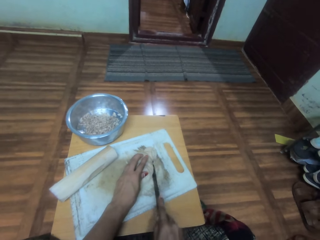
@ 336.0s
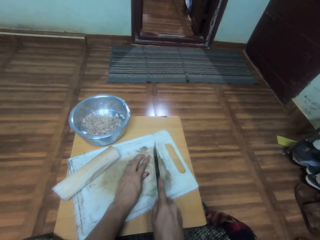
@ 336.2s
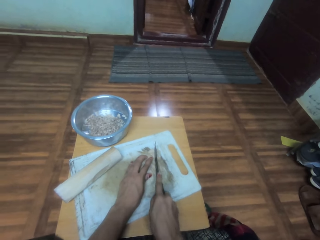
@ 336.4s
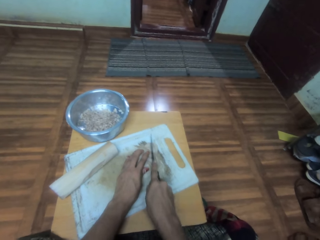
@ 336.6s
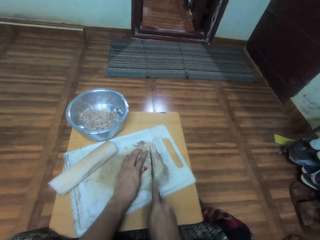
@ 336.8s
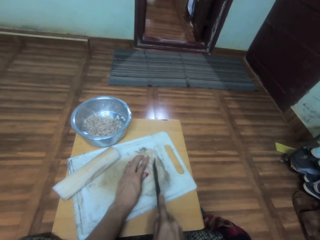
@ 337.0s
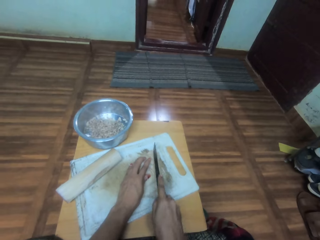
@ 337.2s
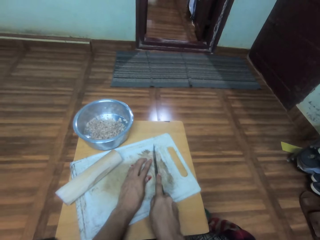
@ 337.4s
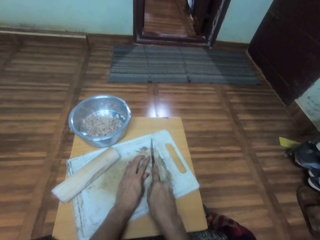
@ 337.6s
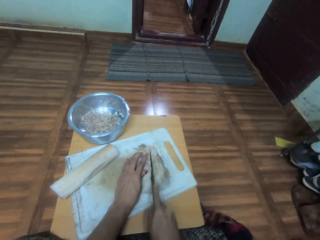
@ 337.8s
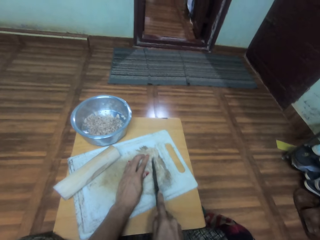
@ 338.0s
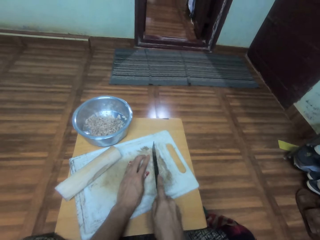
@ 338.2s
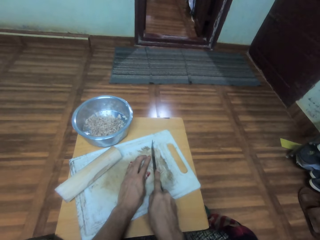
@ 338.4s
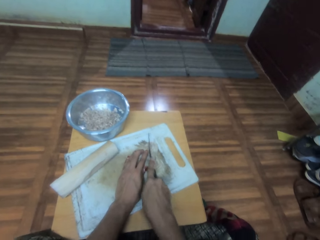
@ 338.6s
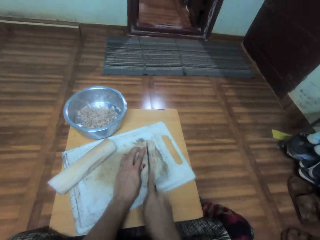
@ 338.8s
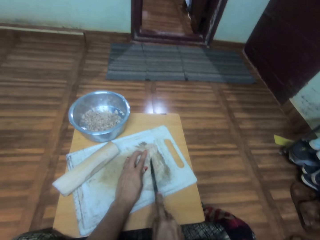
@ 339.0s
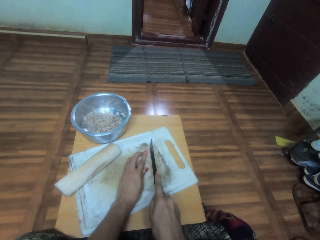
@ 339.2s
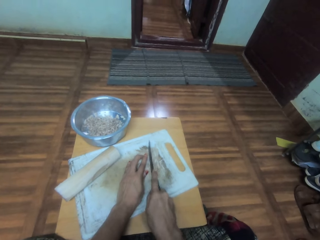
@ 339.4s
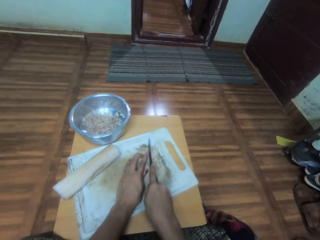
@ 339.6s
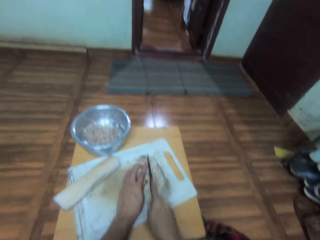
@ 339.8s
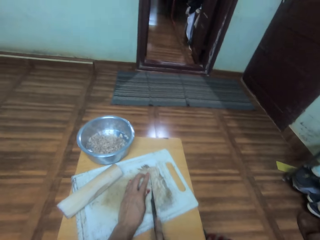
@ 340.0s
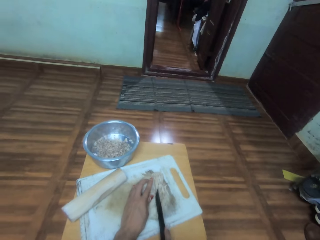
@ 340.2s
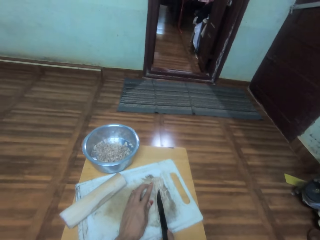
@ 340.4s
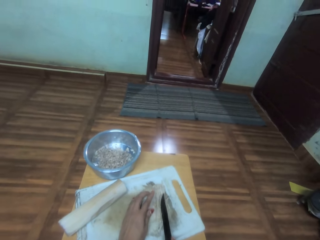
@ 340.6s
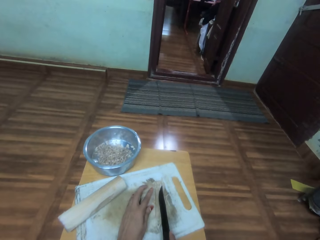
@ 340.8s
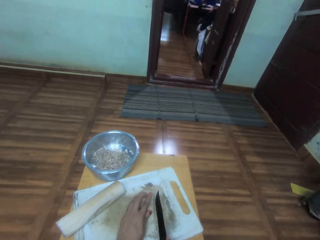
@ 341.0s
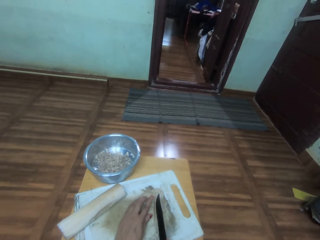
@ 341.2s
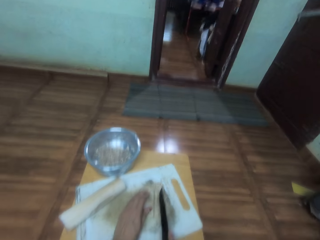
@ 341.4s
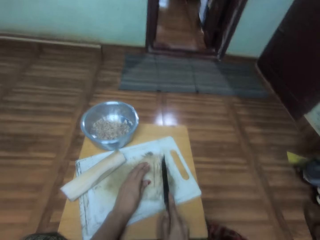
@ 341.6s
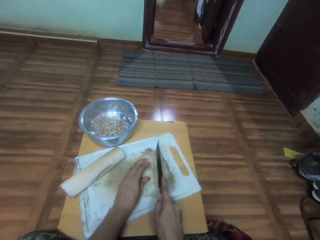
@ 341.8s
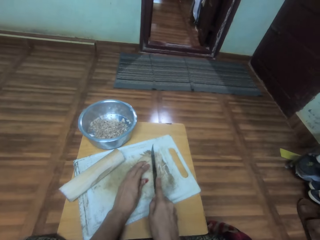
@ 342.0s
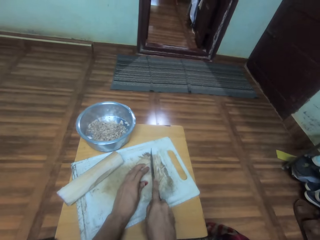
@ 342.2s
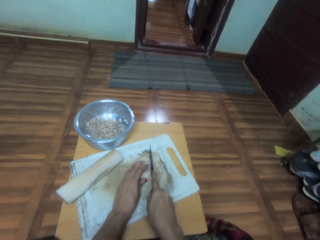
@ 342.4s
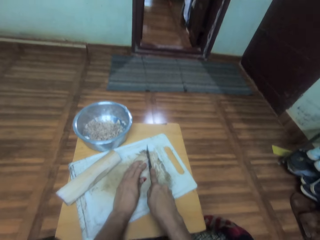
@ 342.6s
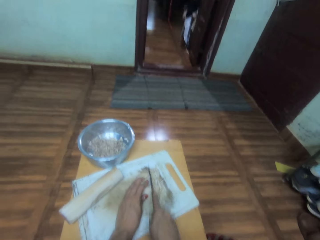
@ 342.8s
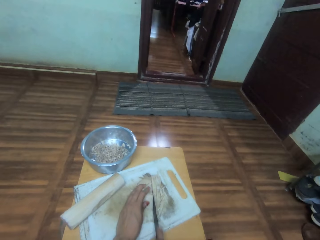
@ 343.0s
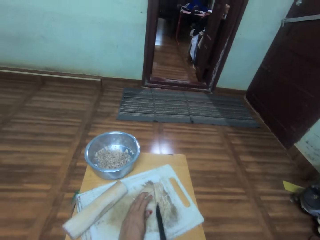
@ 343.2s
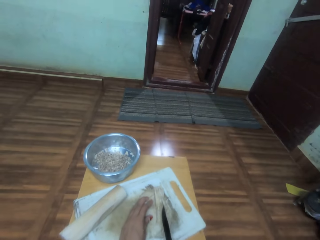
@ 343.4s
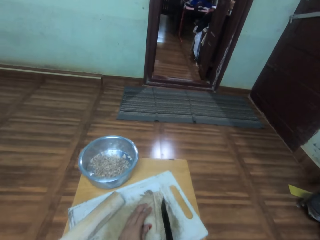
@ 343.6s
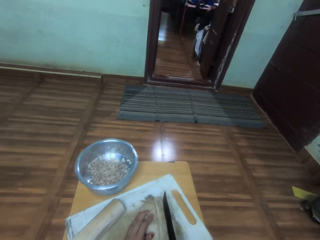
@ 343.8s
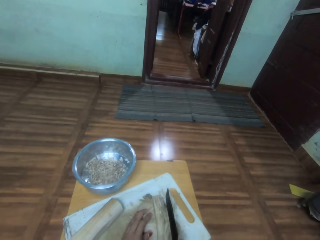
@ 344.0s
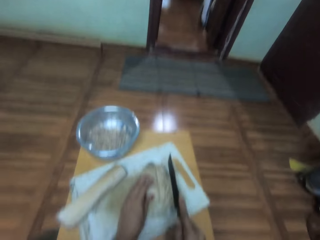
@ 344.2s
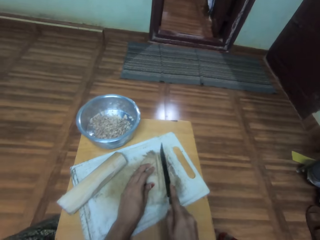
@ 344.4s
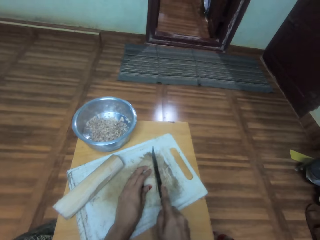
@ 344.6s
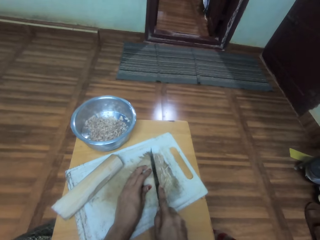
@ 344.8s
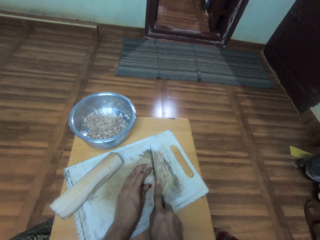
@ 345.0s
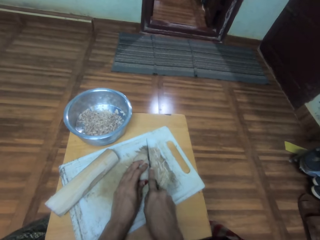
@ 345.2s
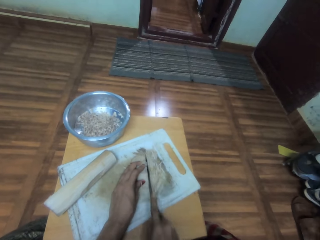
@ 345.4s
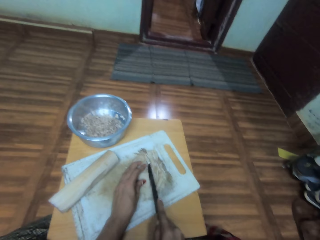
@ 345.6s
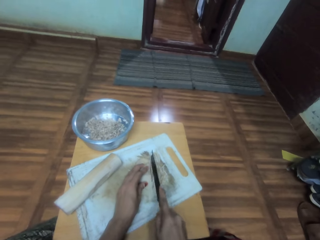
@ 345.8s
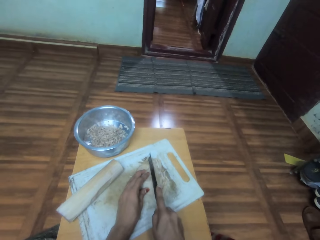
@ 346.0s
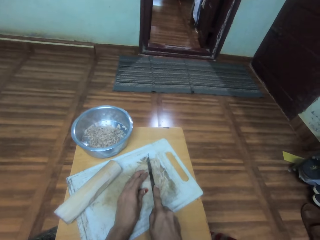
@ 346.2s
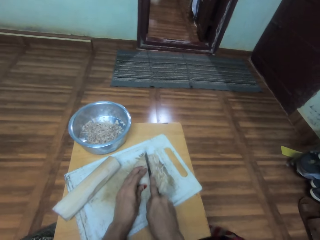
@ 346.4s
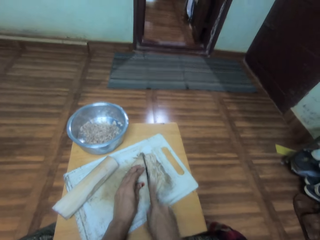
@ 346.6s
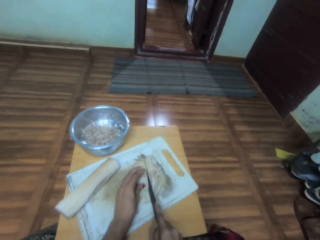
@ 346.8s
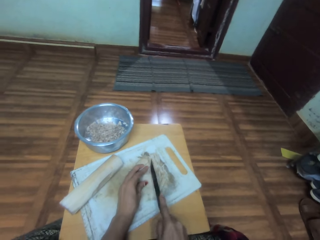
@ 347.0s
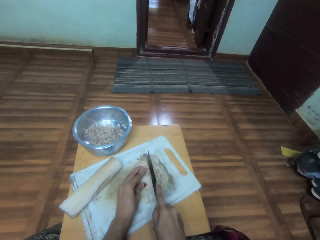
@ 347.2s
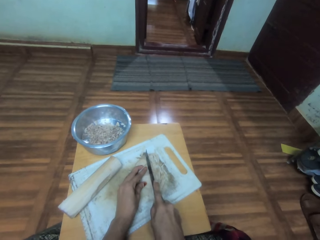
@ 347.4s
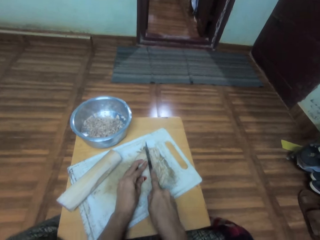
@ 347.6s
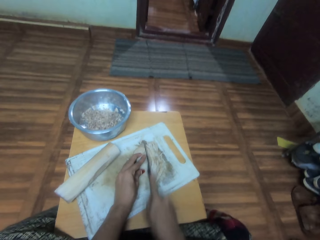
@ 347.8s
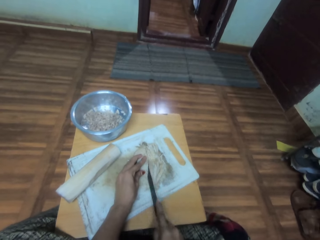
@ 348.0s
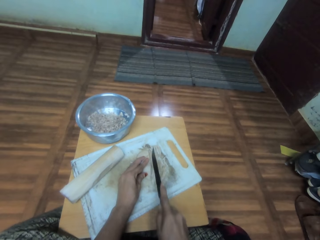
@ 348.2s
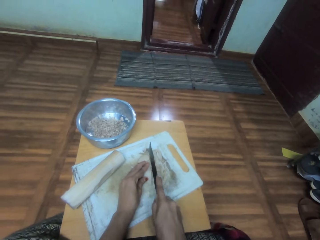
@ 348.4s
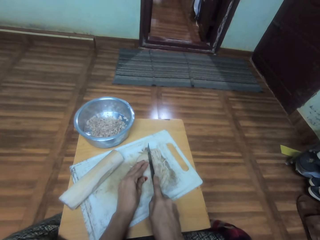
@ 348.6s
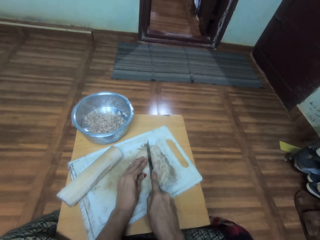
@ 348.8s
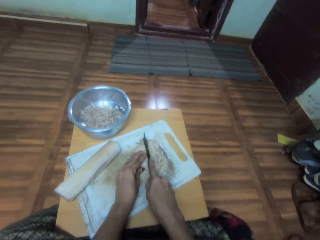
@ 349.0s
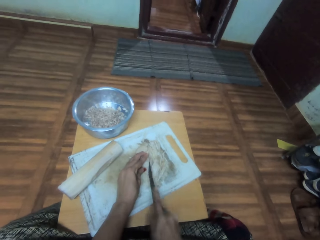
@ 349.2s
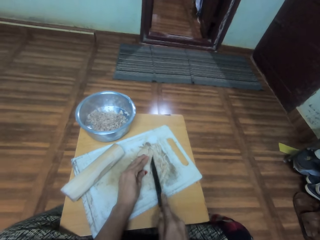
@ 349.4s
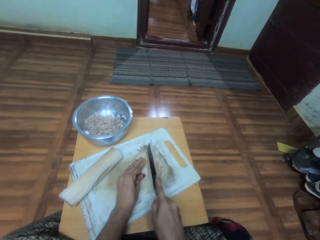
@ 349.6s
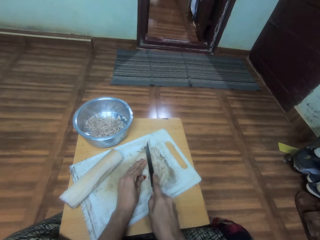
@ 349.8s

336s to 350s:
The camera wearer looks ahead. They chop something on a chopping board. They push the stool with both hands. They chop something on the chopping board.

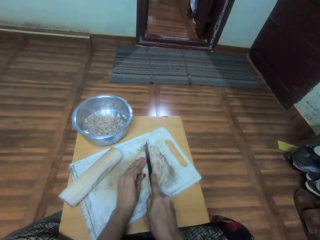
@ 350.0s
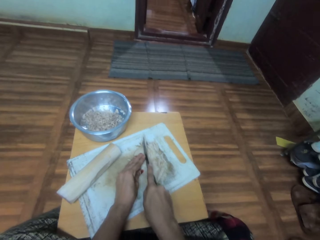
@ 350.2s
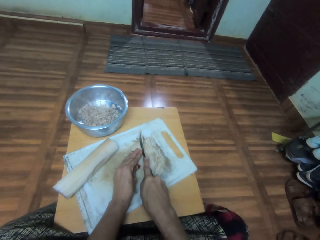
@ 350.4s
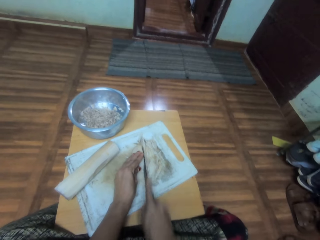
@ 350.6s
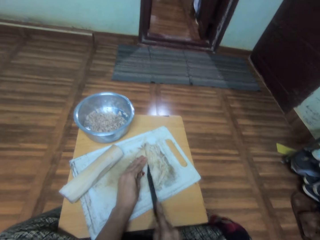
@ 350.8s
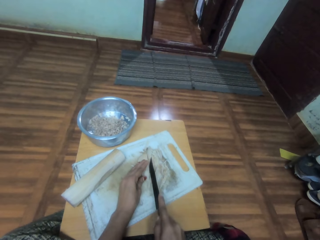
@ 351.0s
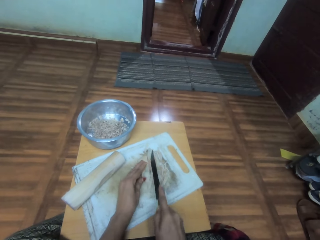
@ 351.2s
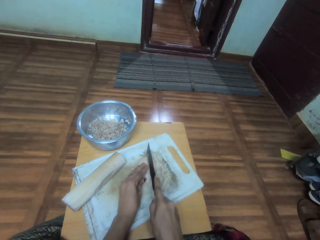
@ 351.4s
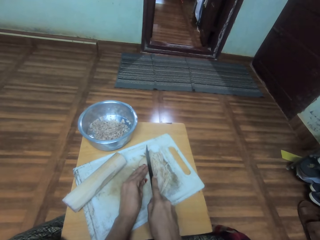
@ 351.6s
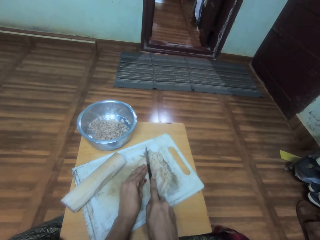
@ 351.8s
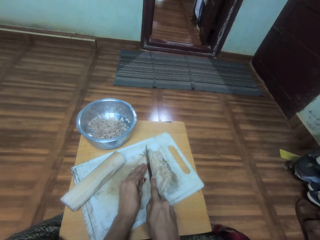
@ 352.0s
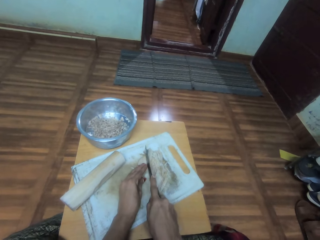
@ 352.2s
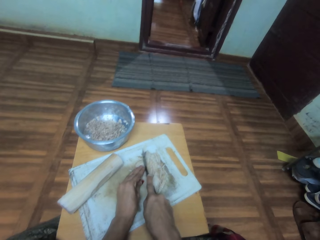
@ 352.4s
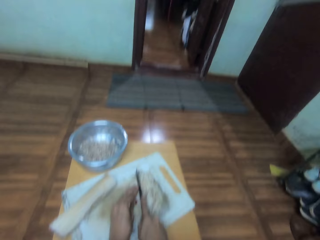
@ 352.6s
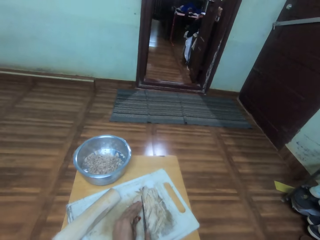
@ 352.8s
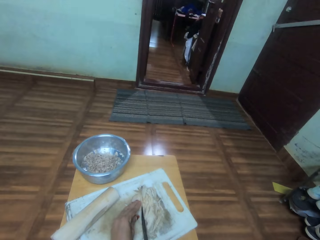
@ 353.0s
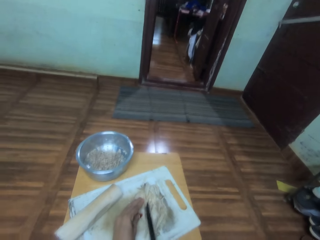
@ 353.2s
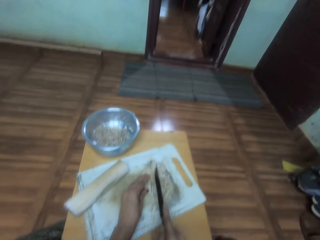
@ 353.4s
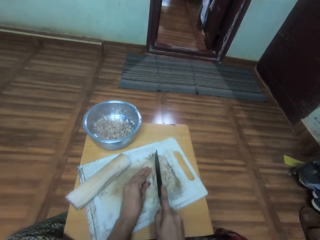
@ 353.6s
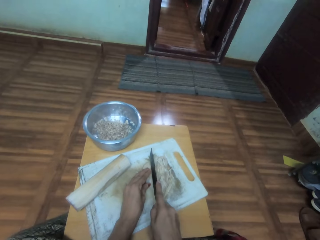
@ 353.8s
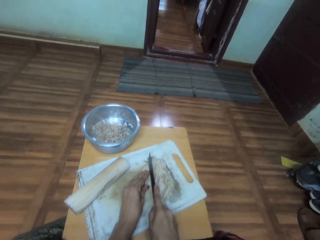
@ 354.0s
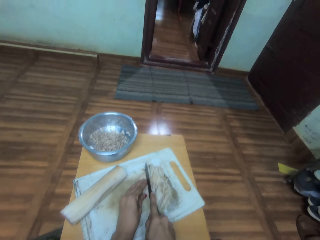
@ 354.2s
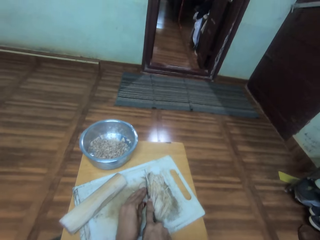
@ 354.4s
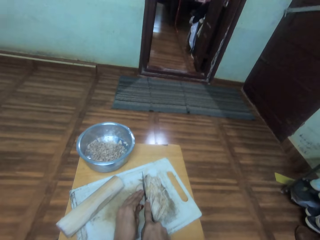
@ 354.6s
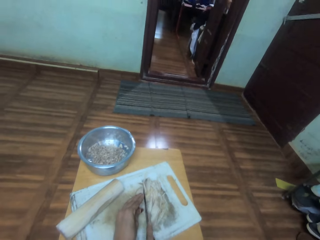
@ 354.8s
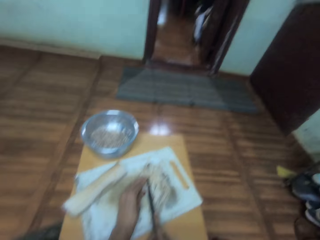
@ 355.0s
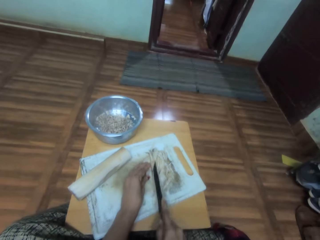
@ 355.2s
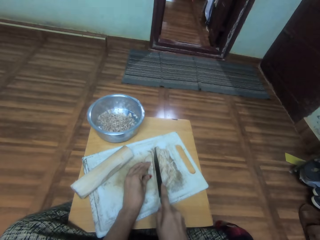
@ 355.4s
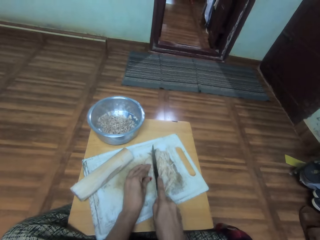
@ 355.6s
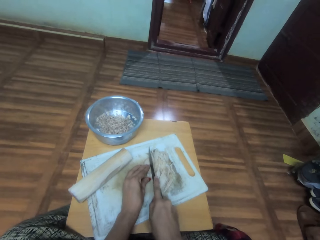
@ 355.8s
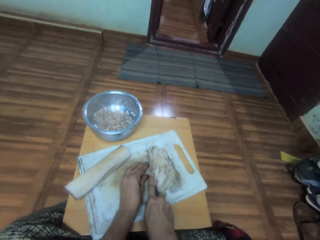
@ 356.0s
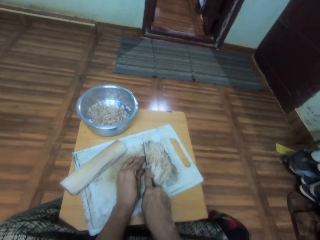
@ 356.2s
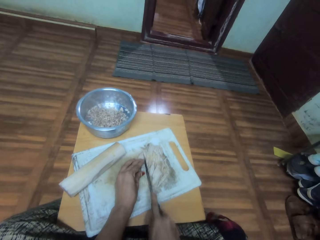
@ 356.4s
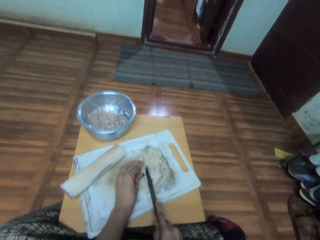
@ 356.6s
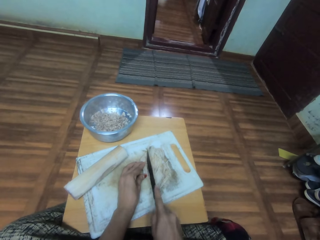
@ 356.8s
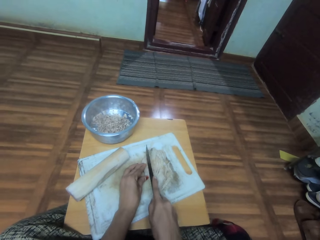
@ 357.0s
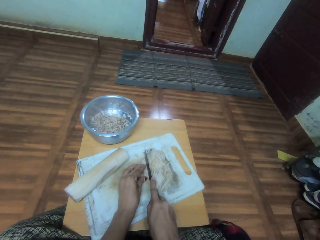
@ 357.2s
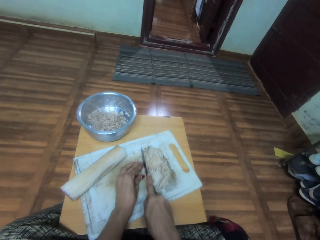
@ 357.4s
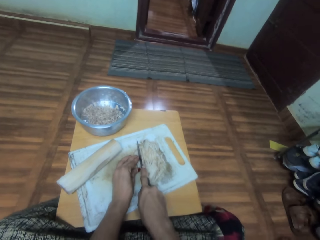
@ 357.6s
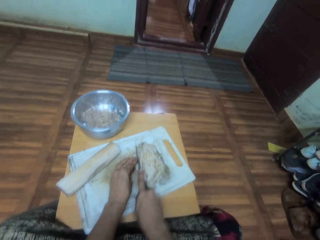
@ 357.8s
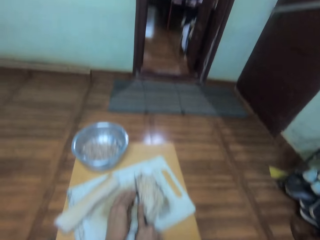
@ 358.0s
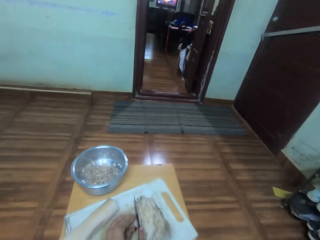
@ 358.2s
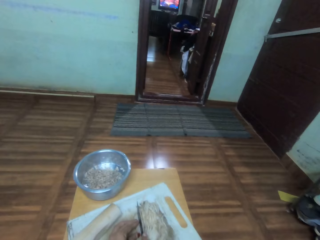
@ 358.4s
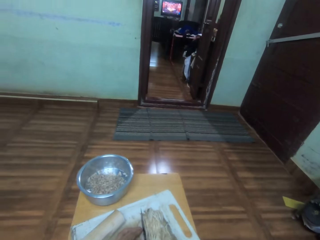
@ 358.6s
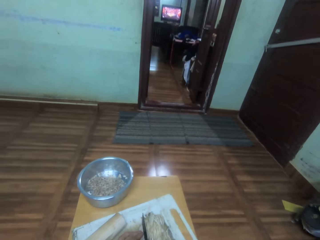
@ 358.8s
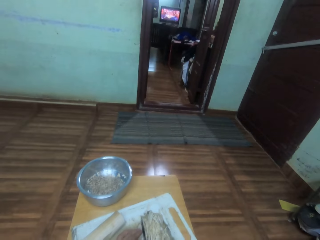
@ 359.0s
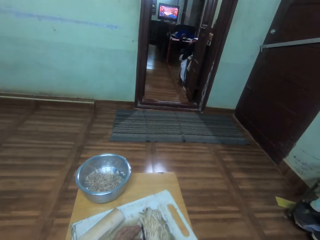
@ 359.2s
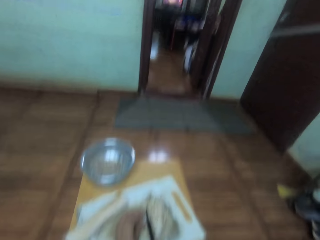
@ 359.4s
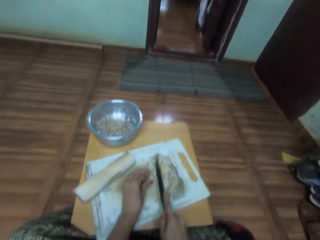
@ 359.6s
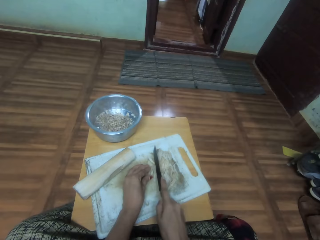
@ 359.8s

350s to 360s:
The camera wearer looks ahead.
